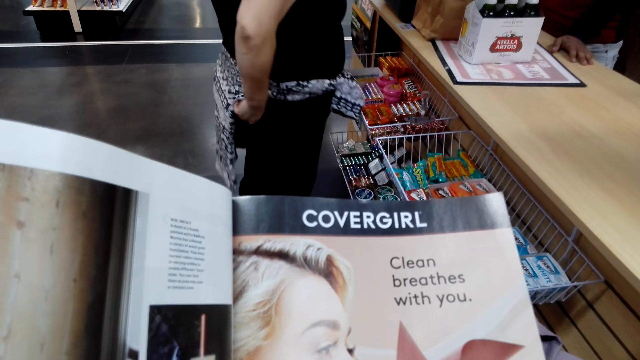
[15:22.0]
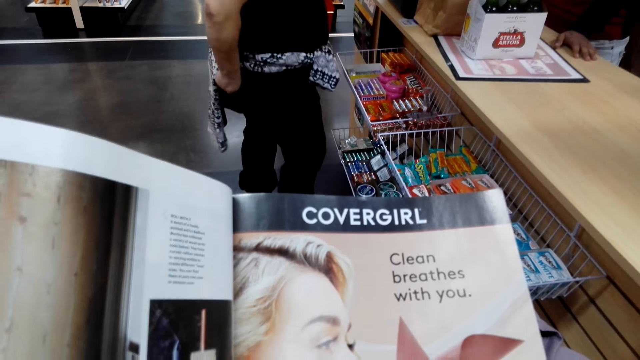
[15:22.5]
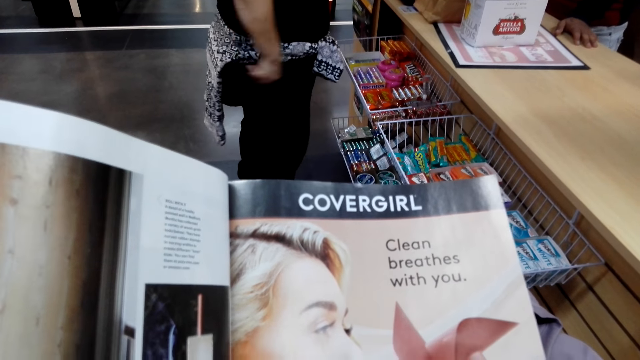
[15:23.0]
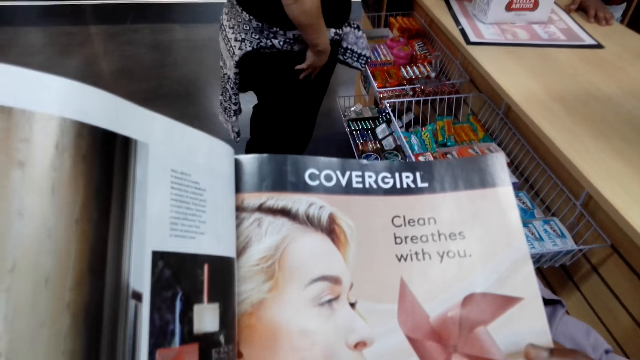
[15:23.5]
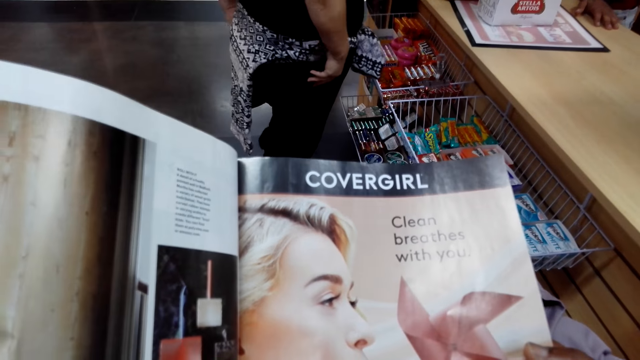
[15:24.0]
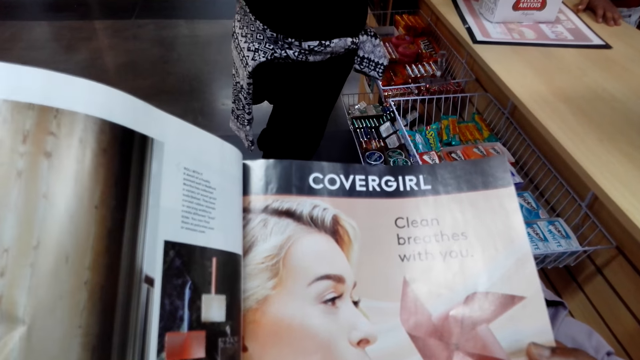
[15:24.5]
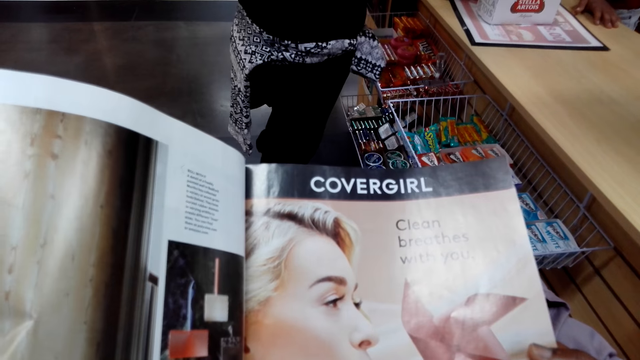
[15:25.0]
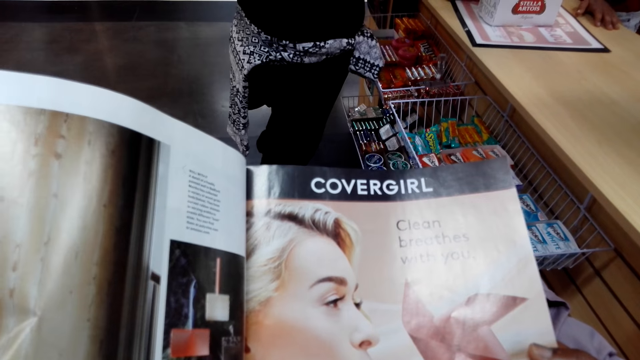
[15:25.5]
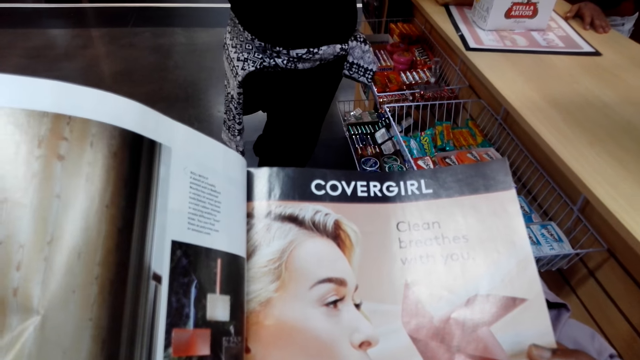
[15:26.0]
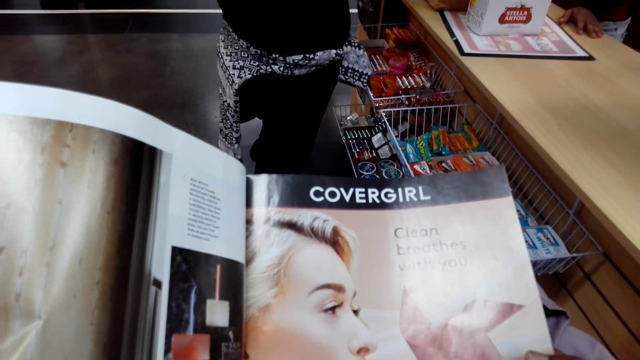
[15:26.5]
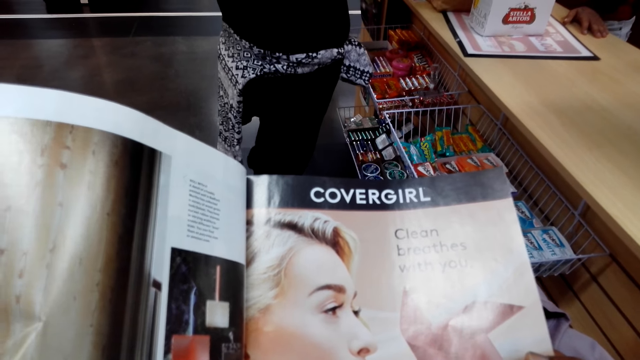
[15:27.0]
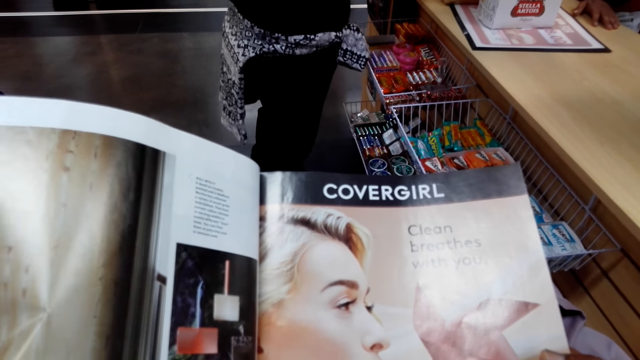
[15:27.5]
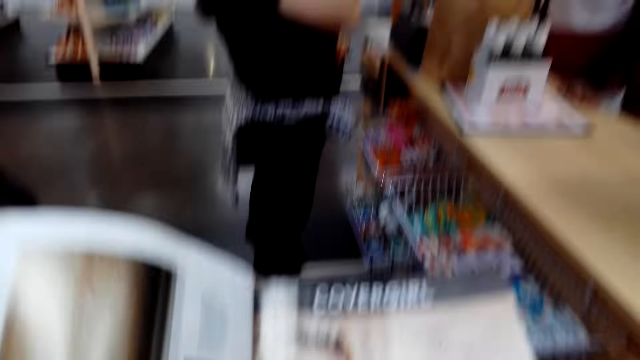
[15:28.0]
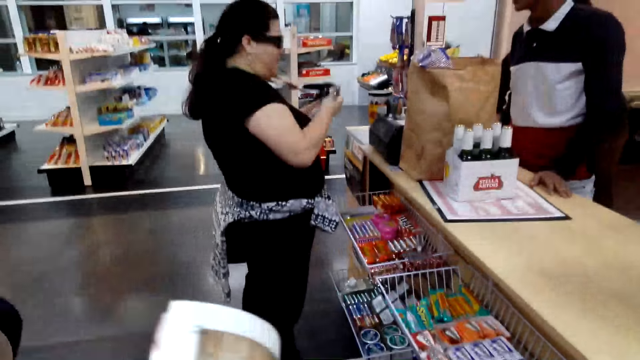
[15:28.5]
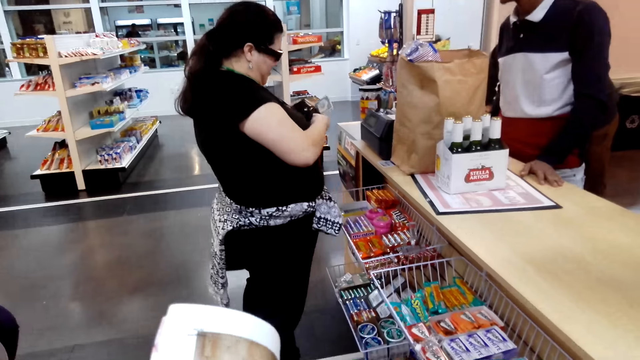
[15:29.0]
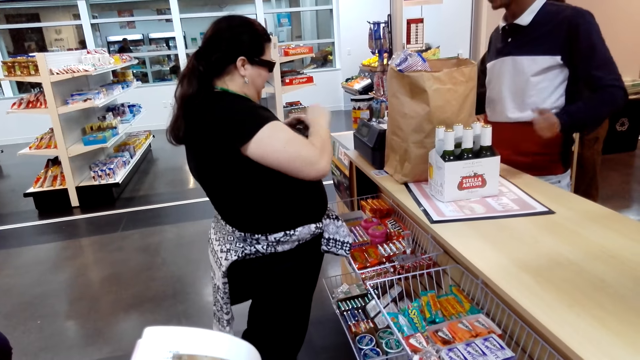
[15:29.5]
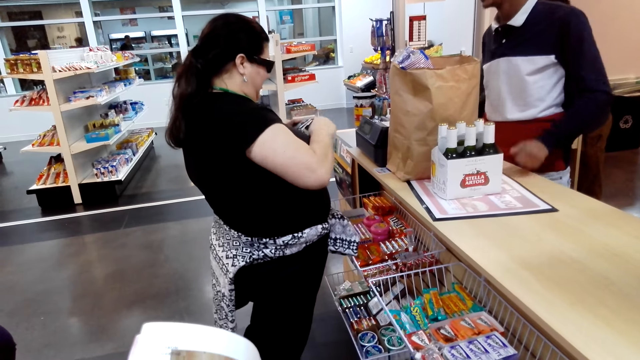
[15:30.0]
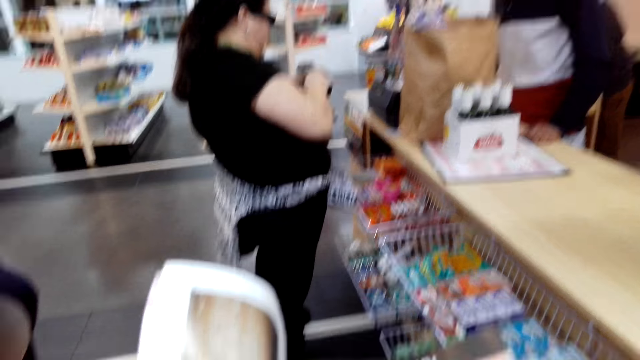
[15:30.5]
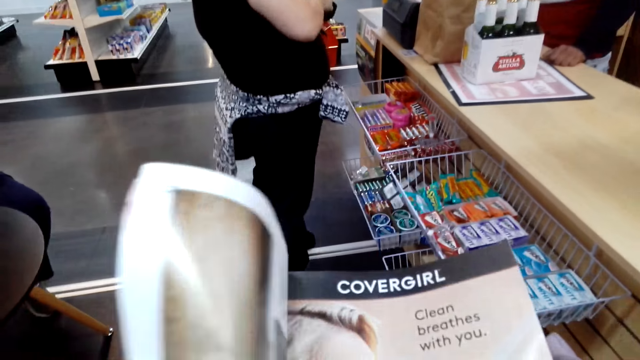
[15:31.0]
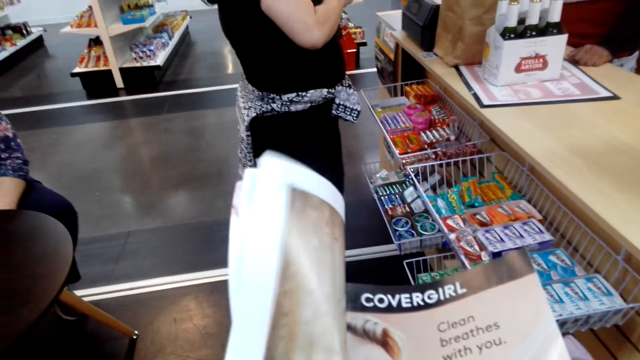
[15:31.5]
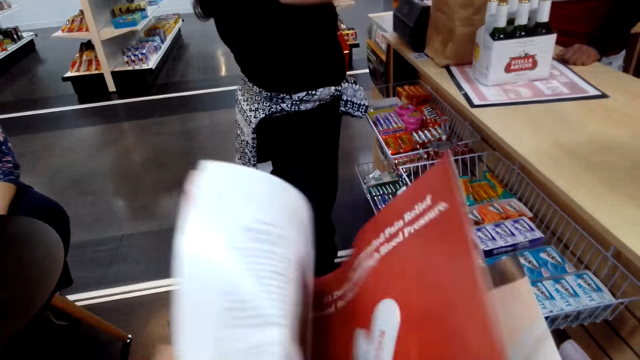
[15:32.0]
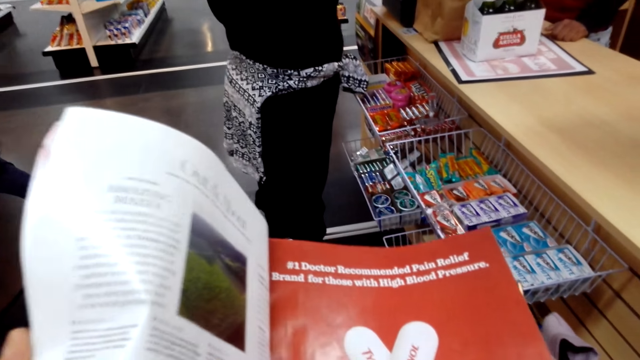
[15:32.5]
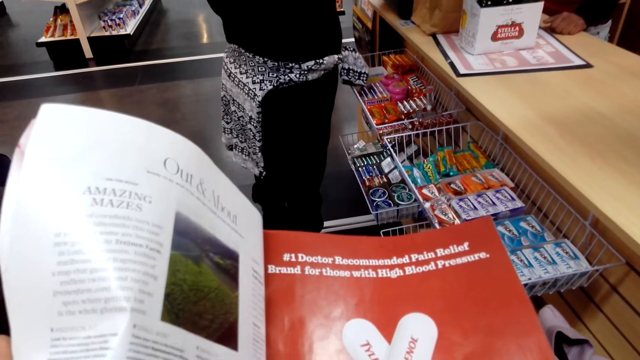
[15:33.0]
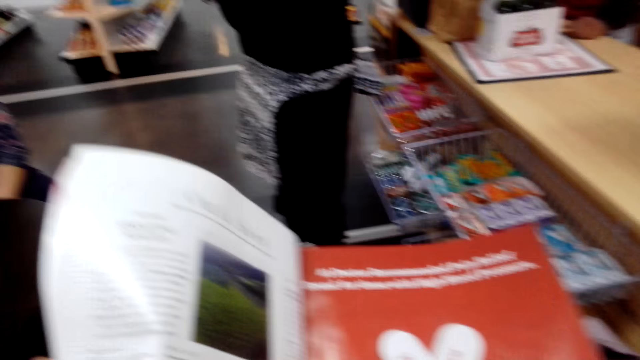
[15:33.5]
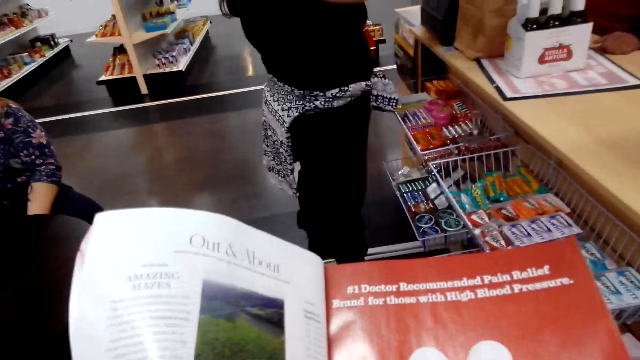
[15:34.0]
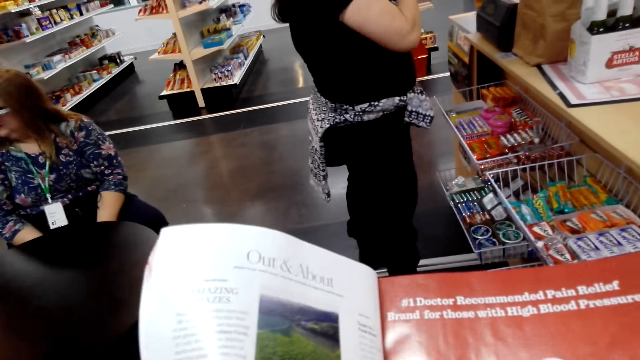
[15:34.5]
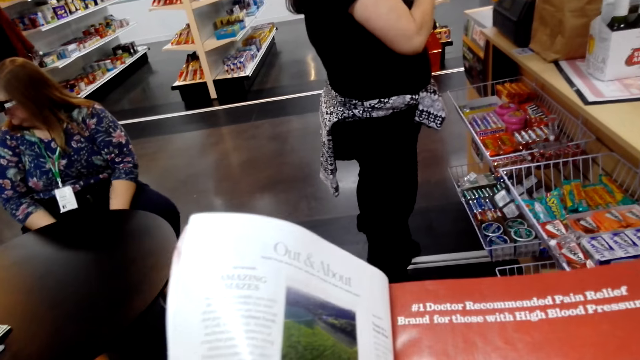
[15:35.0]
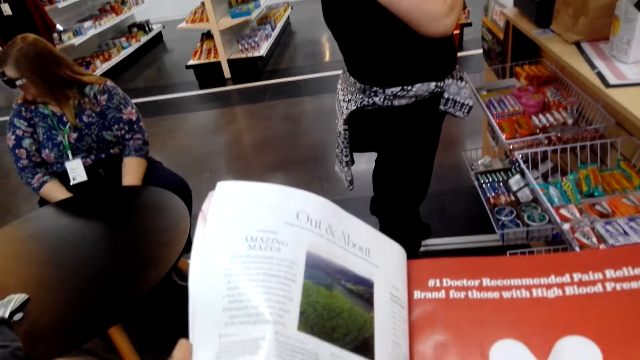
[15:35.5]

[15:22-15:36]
A woman searches in the pockets. She searches in a wallet. The camera wearer turns a magazine page. They view the magazine.

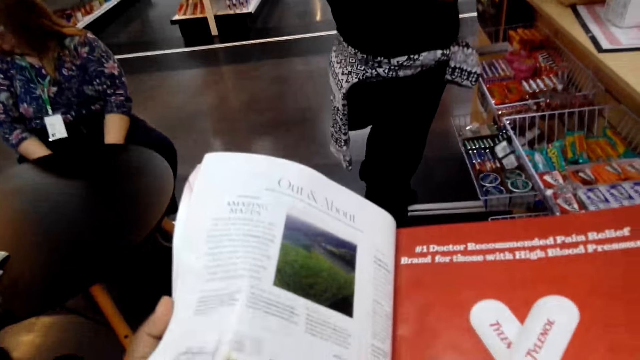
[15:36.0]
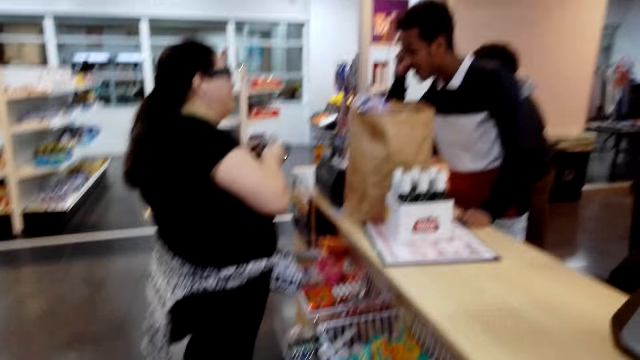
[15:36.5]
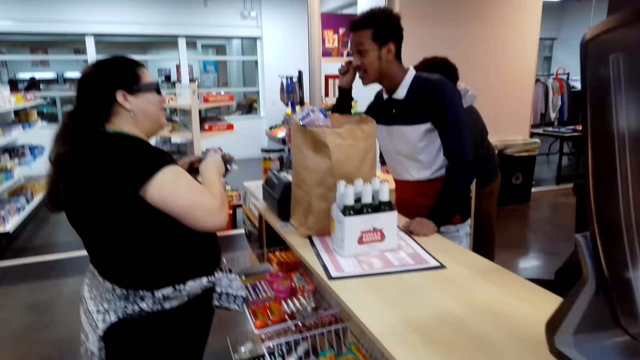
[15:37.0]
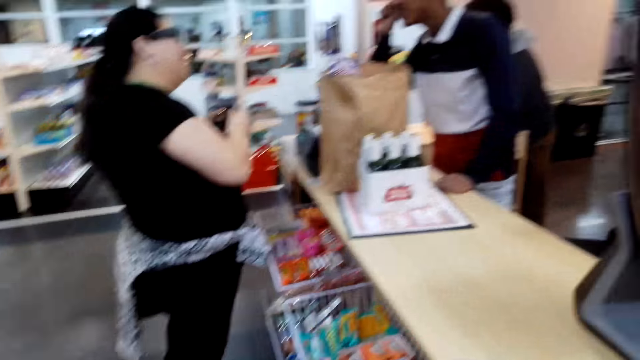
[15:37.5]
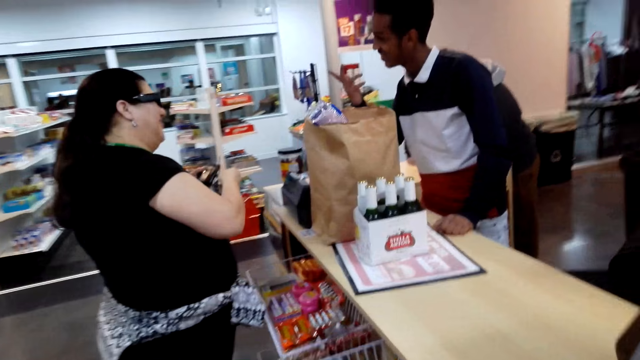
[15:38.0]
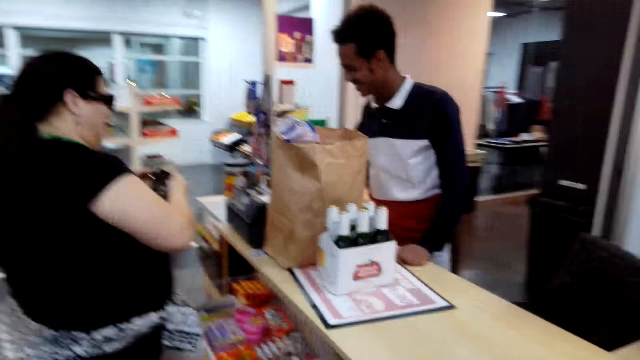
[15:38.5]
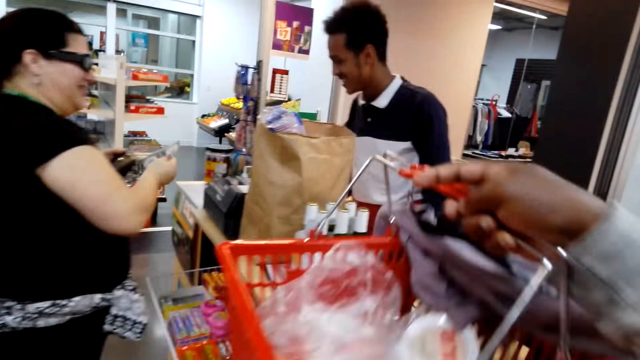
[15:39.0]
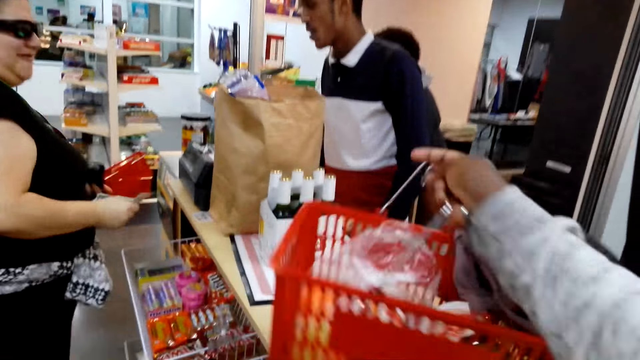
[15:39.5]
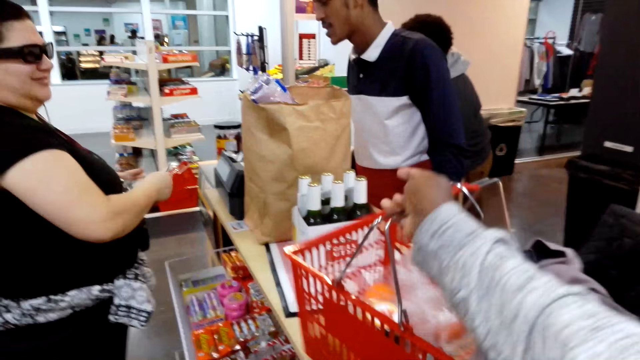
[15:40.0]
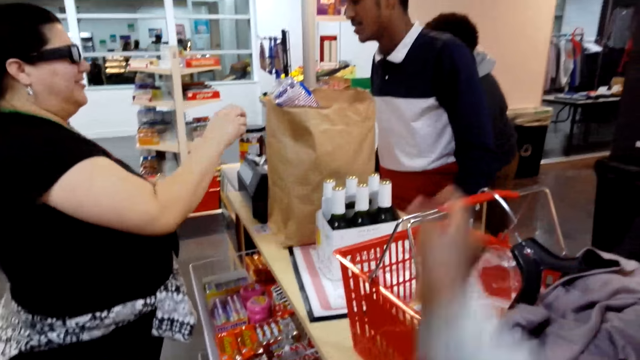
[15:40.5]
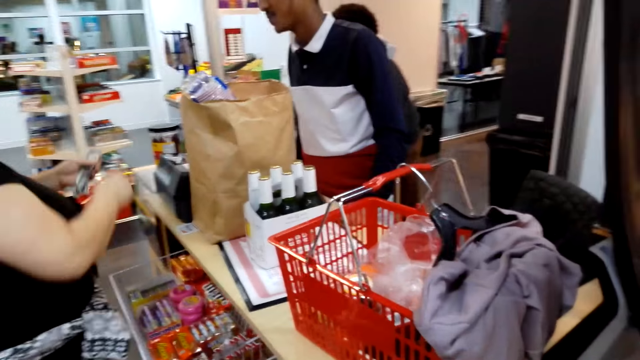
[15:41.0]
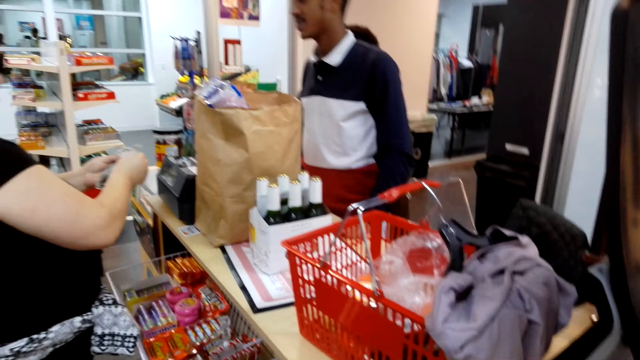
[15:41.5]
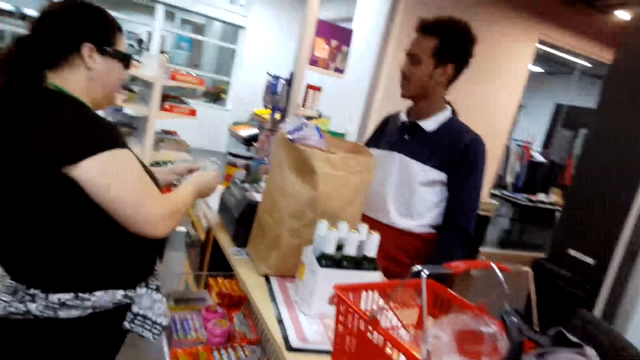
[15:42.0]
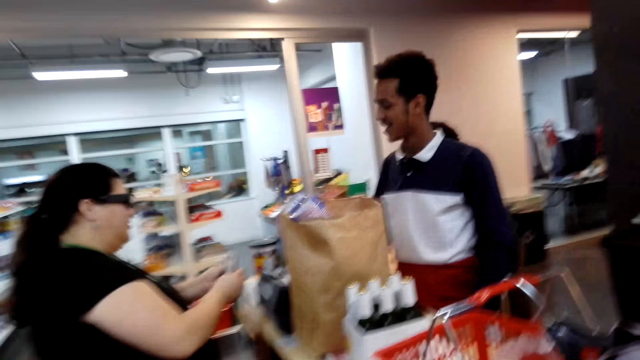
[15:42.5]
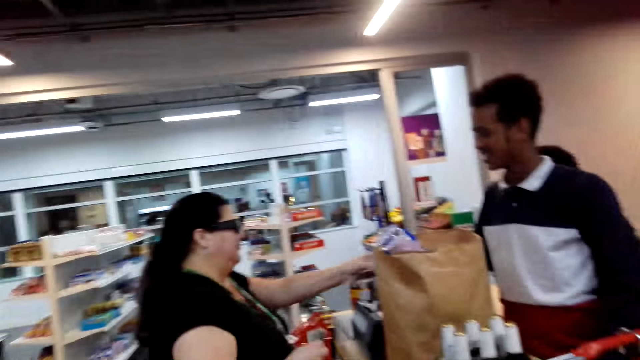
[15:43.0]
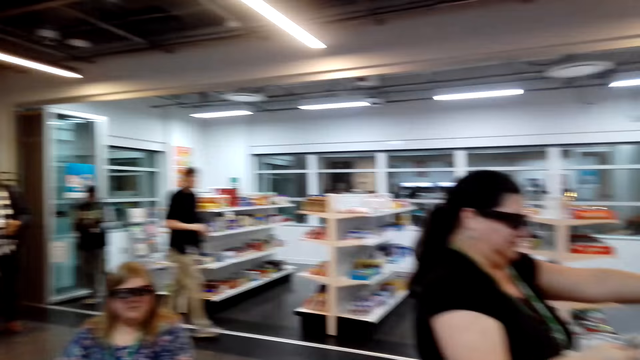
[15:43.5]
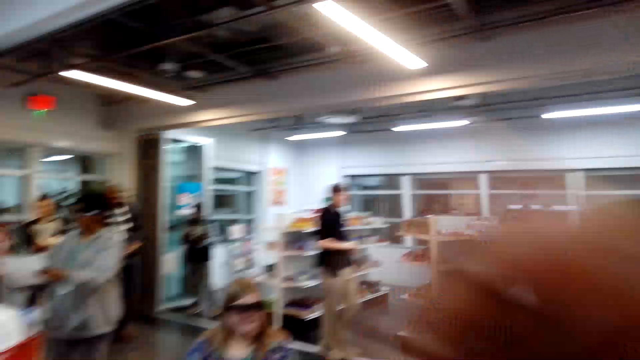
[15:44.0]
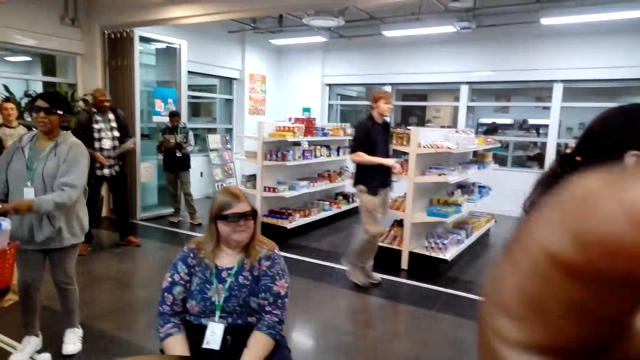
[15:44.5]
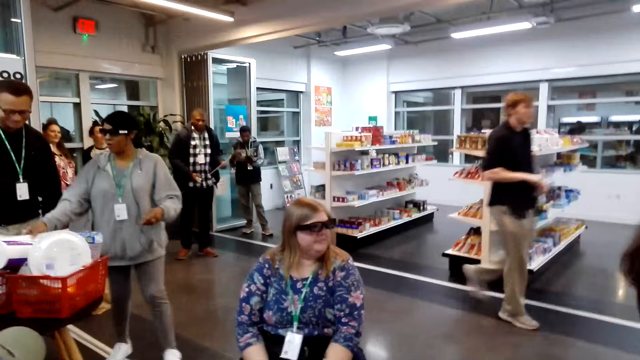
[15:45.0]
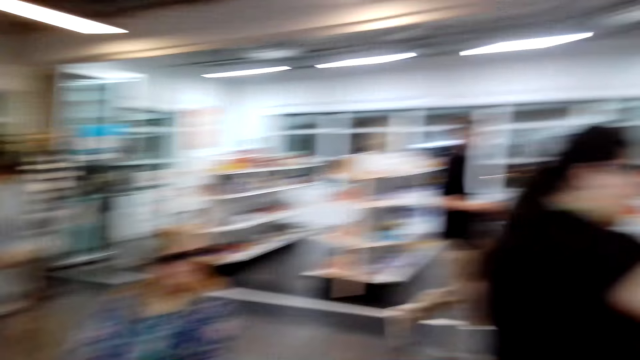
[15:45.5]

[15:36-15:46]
A woman converses with a cashier. The camera wearer puts the basket of items on the supermarket counter. The woman adjusts notes in the hands. She hands over the notes to the cashier.
